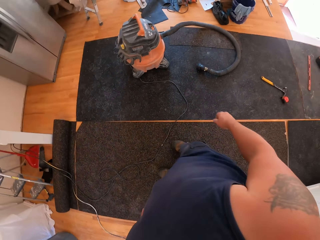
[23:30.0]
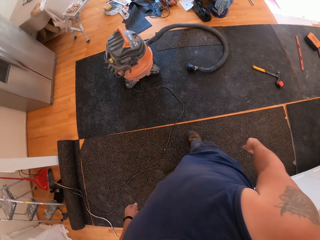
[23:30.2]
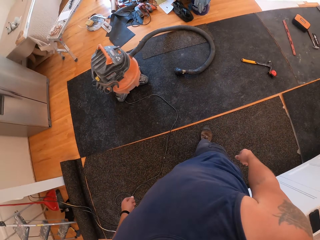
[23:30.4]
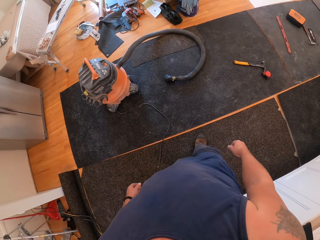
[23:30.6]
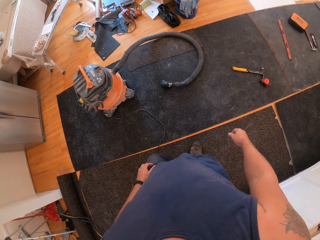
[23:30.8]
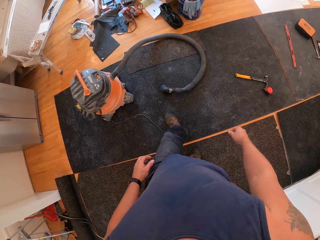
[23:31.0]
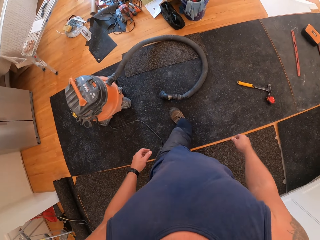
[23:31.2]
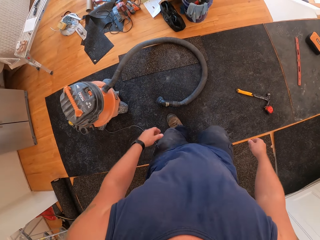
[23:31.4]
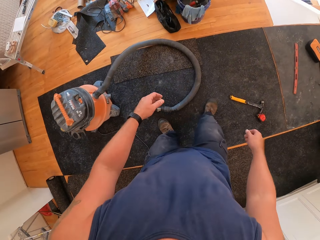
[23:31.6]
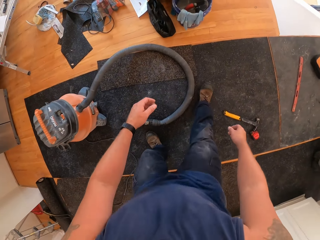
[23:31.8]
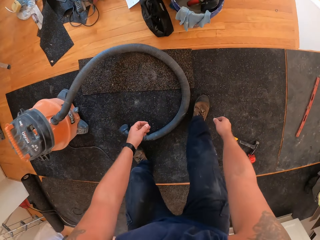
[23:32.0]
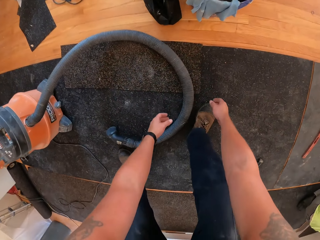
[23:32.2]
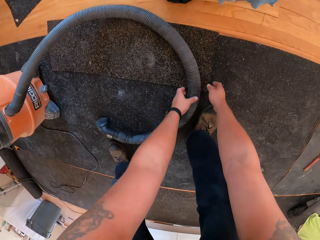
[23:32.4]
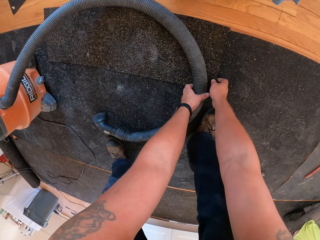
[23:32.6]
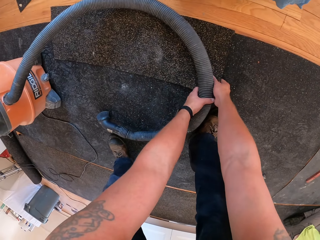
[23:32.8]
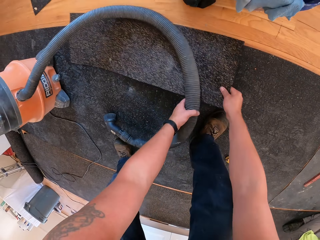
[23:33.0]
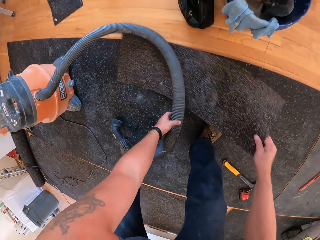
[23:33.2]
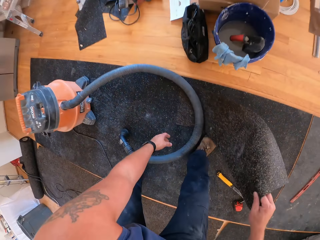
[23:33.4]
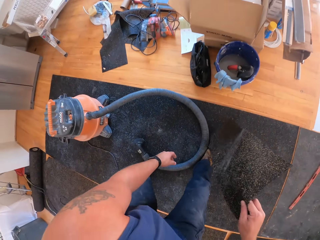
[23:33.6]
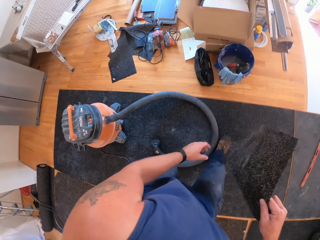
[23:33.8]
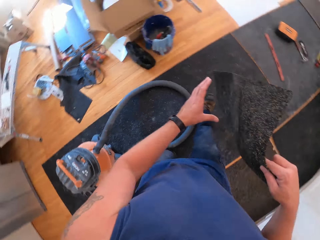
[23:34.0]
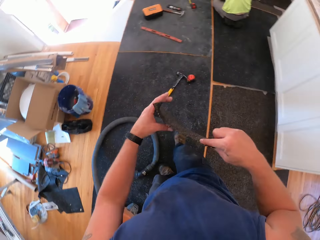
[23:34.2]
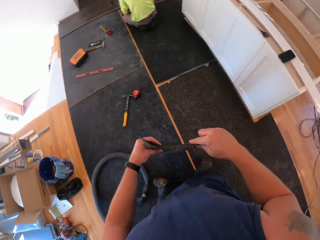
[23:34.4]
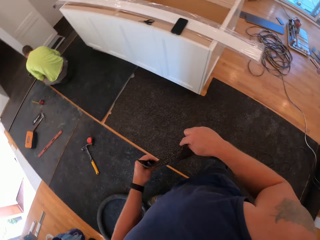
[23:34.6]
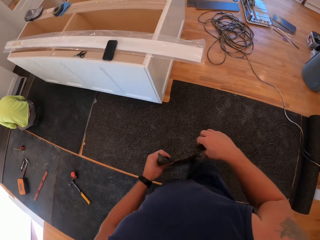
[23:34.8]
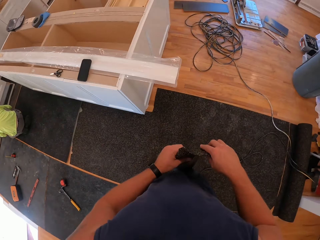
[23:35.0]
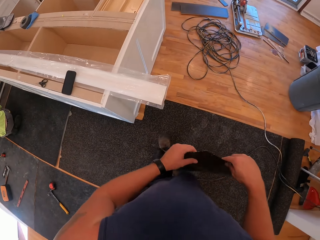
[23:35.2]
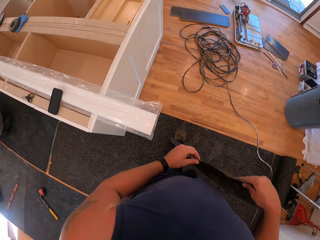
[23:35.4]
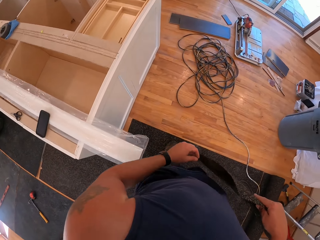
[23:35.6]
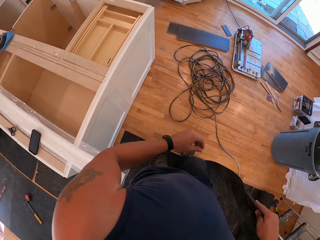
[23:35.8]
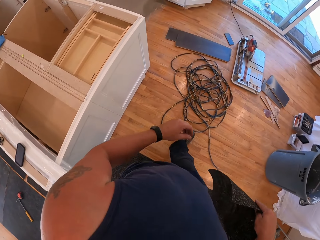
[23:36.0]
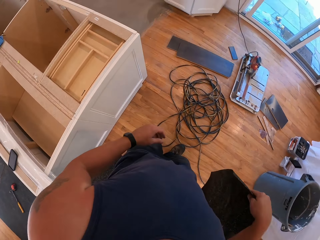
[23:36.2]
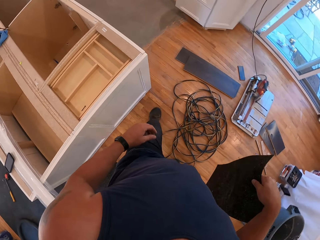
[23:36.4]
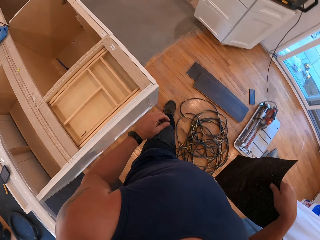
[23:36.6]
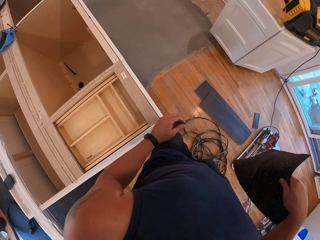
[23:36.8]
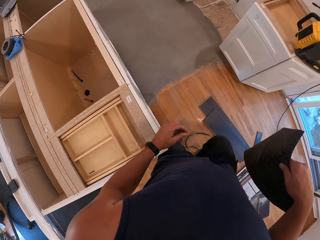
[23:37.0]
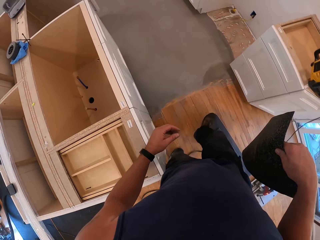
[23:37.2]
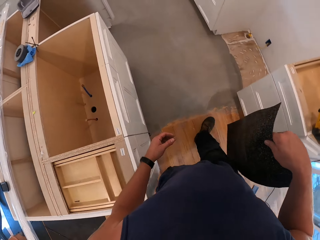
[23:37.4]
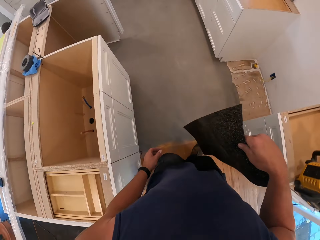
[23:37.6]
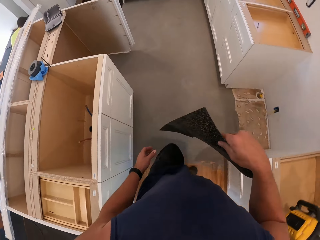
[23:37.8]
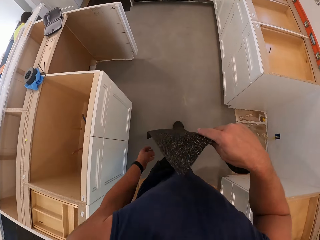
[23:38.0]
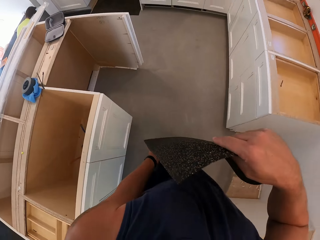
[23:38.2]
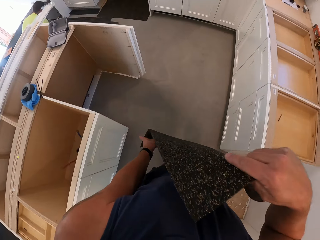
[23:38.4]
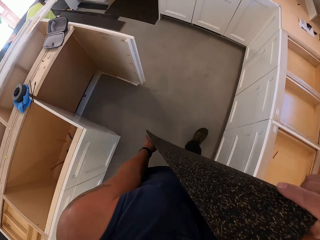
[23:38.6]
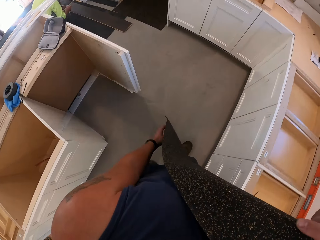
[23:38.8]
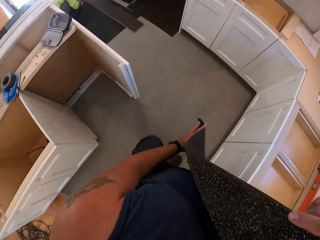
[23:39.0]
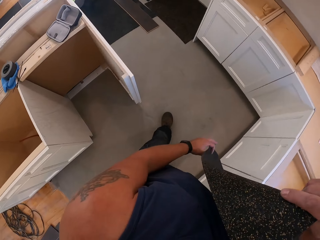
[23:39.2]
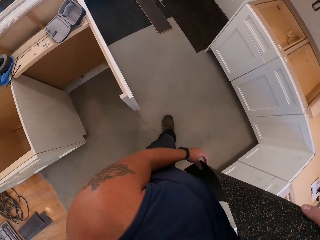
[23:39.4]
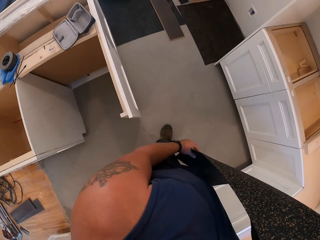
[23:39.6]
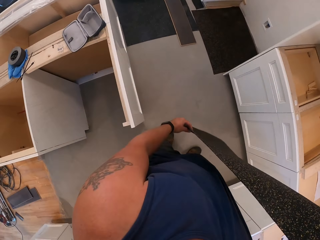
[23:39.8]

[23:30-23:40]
The camera wearer picks a floor cover or floor mat from the floor board.

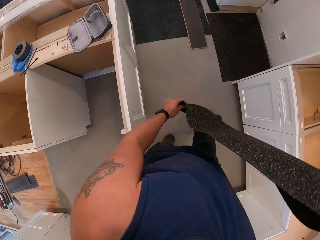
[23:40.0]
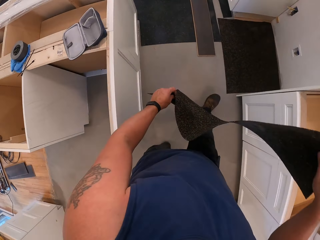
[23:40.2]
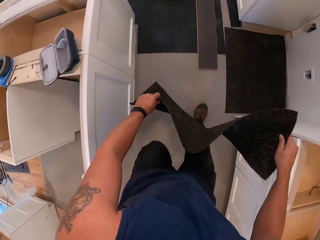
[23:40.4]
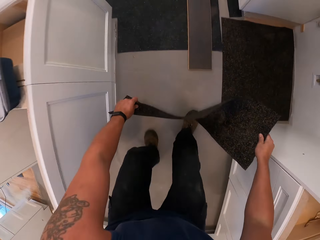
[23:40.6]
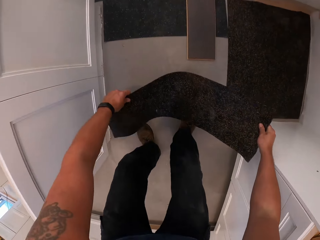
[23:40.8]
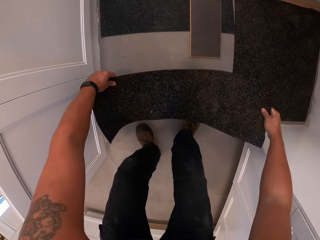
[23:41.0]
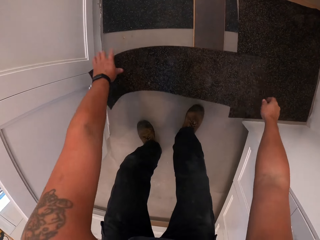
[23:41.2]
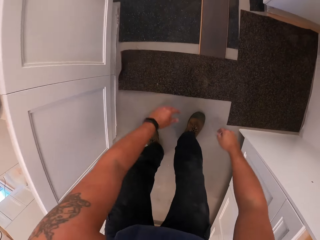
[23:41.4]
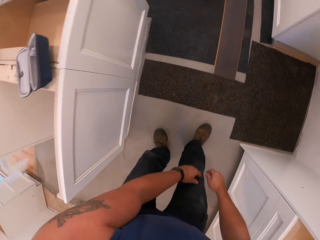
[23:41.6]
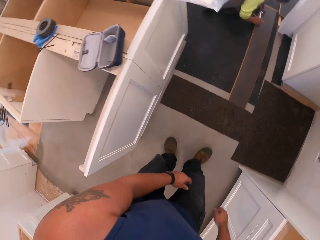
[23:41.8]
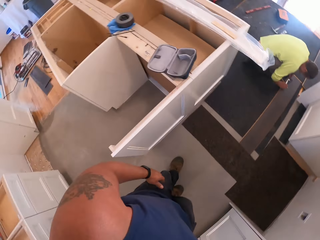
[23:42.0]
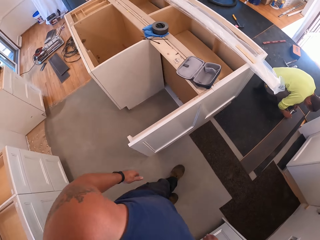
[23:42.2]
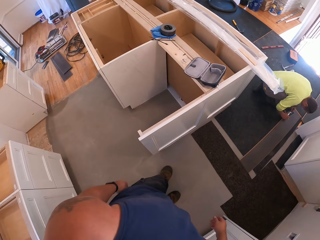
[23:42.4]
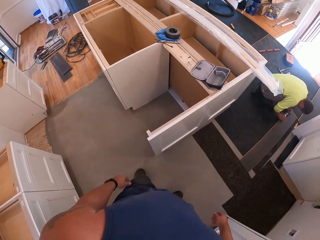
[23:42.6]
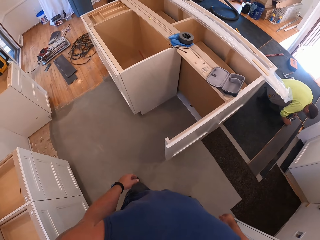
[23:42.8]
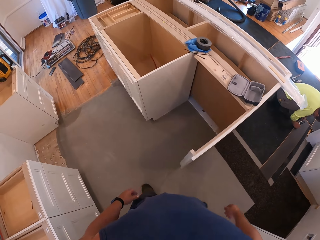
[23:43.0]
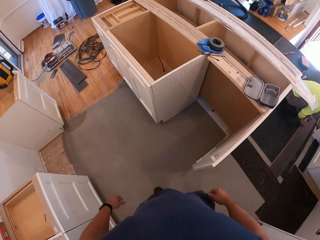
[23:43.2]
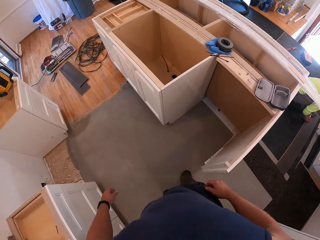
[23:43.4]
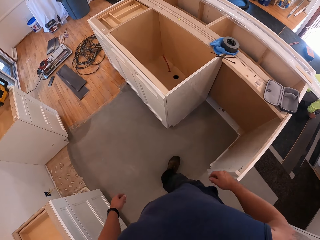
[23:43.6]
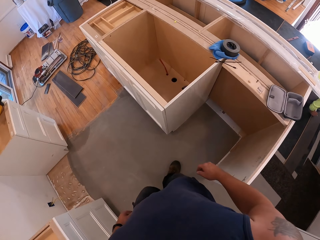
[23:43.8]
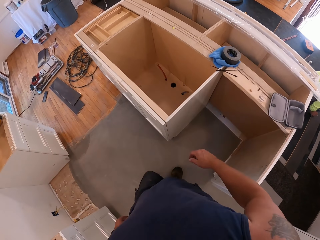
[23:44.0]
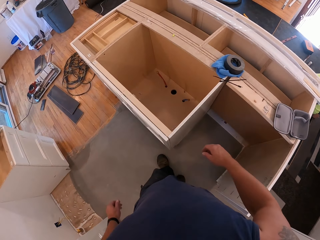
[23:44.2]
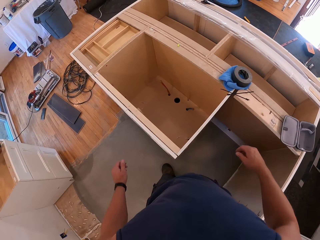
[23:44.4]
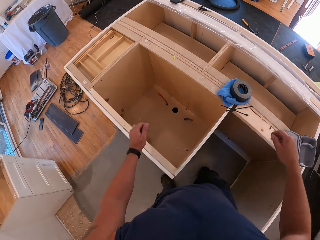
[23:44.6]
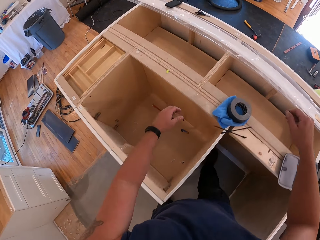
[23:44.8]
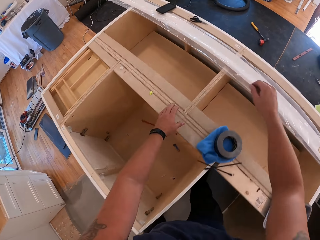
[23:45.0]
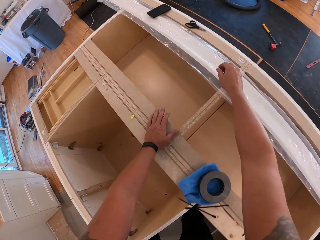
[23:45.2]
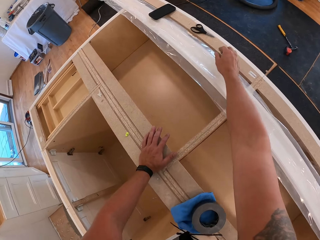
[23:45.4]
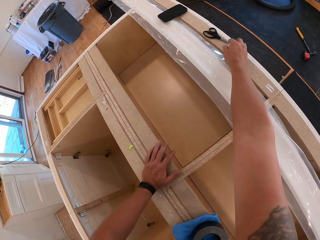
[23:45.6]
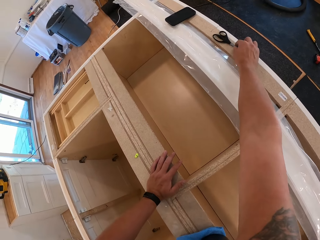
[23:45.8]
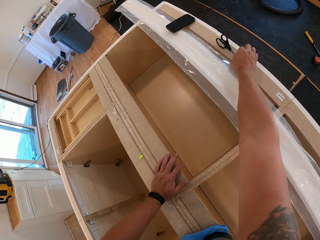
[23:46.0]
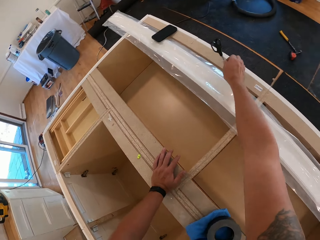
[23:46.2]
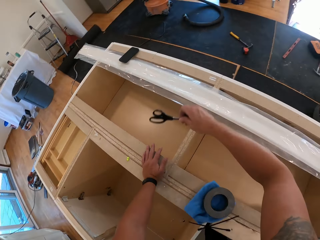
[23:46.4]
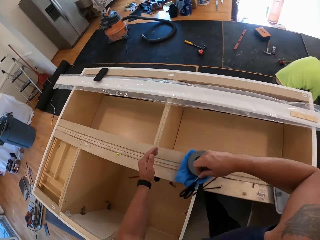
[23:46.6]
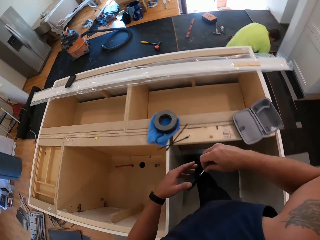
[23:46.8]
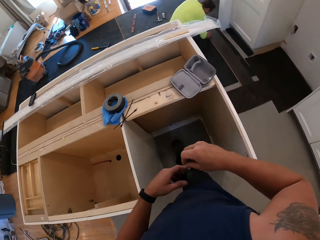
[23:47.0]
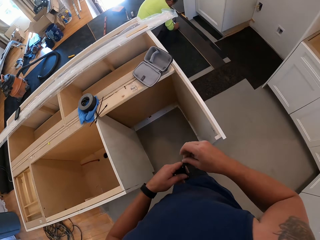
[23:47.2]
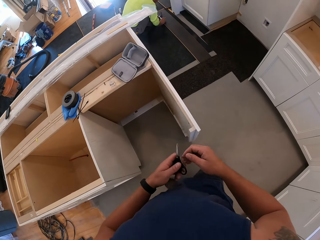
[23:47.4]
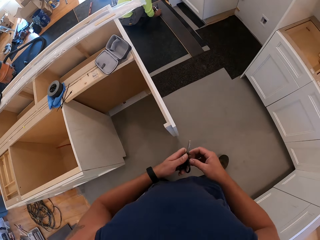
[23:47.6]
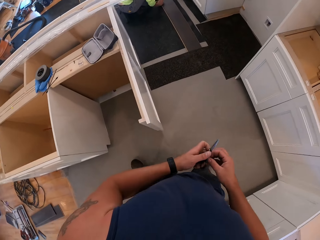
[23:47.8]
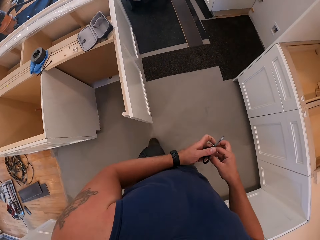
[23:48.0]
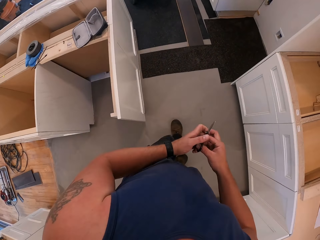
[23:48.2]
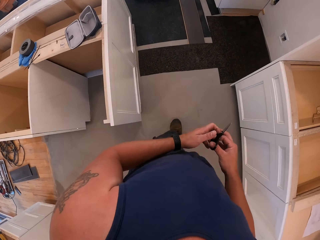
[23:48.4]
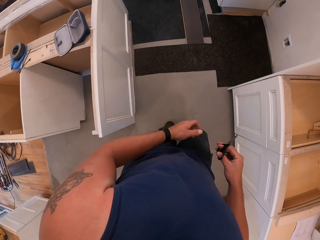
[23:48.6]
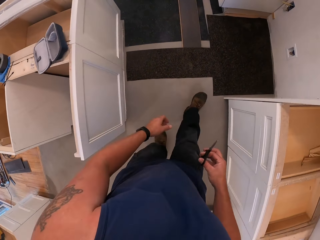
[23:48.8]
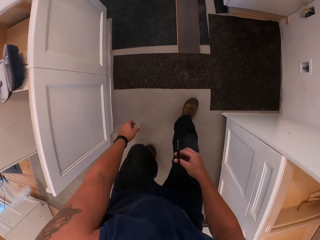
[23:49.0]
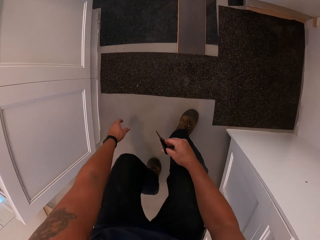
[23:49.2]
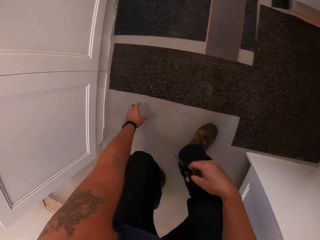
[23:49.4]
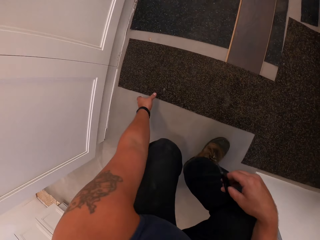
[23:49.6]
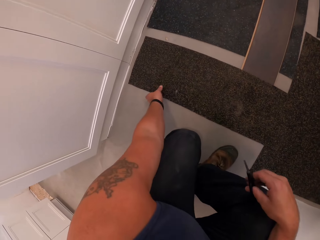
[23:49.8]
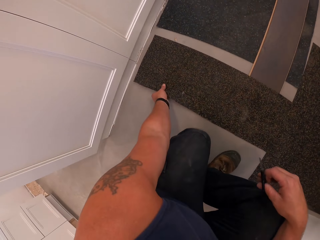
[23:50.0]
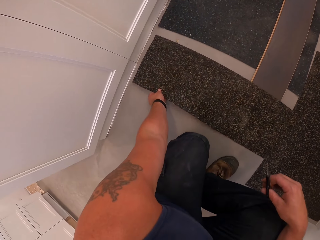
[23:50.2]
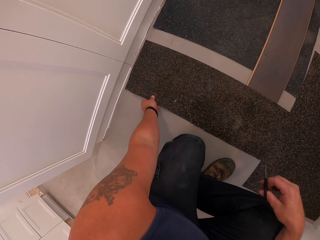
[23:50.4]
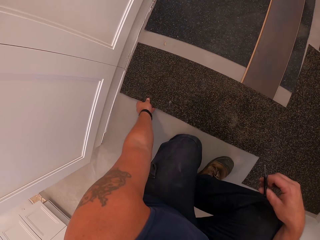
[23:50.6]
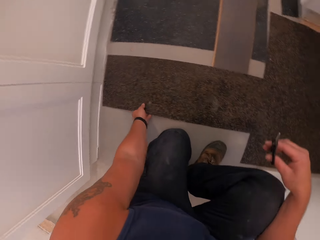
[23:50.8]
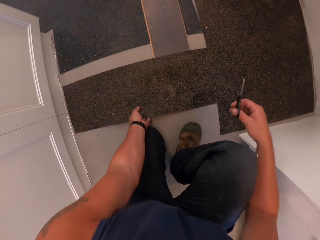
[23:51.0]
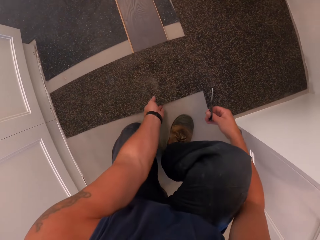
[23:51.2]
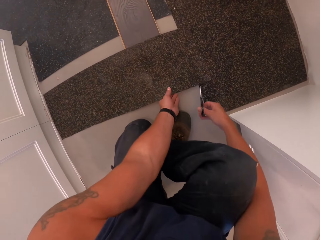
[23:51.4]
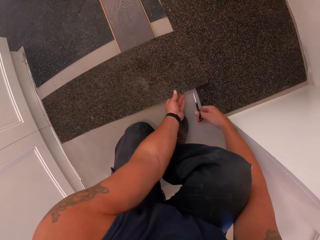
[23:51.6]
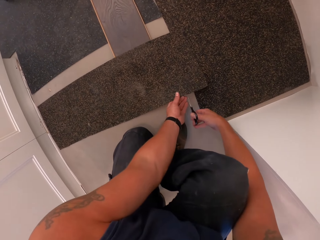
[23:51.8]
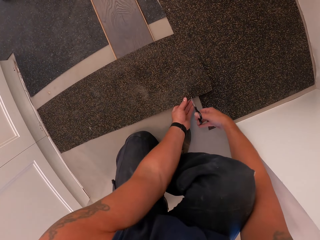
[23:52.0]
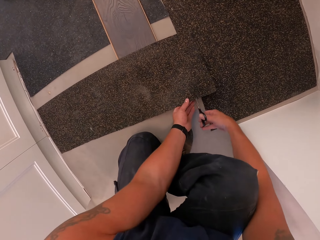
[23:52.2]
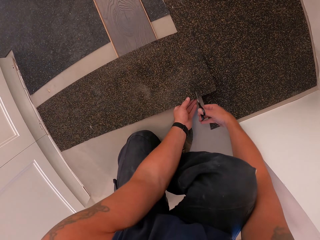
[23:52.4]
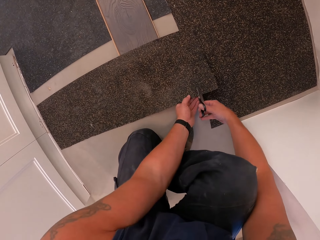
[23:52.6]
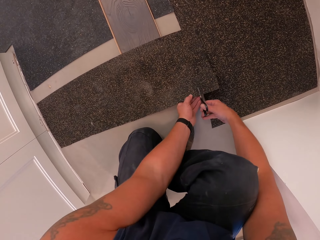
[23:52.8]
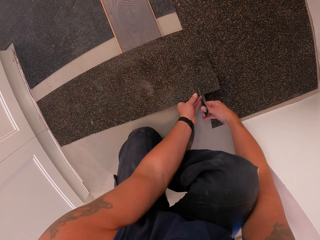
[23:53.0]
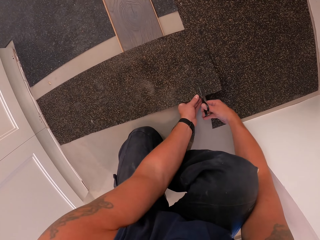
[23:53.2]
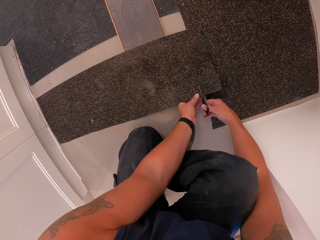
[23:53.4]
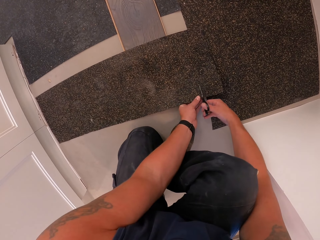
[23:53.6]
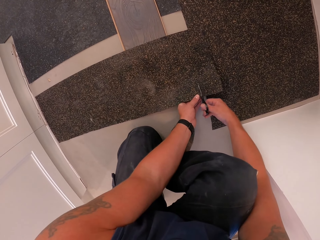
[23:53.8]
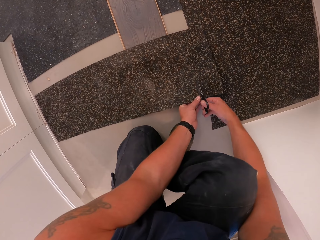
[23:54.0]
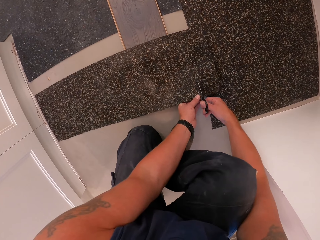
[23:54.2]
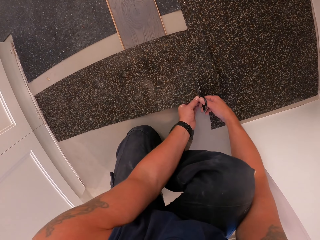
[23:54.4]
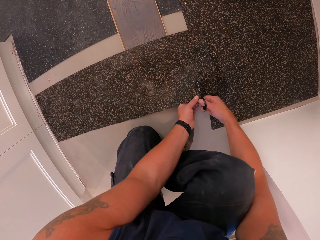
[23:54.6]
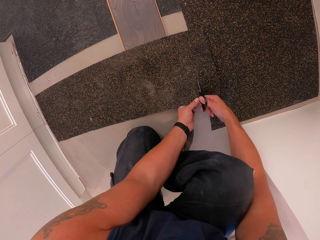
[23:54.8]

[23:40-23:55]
The camera wearer places the floor cover on the floor with both hands near a person. The camera wearer picks scissors from the shelf with the right hand. They pass the scissors to the left hand, and pass the scissors to the right hand. They cut the floor cover with the right hand.
